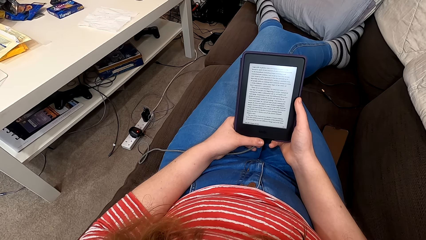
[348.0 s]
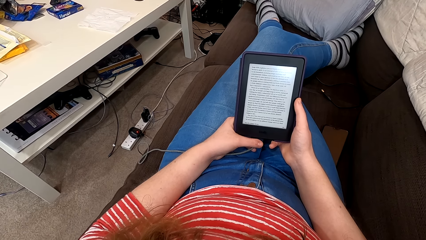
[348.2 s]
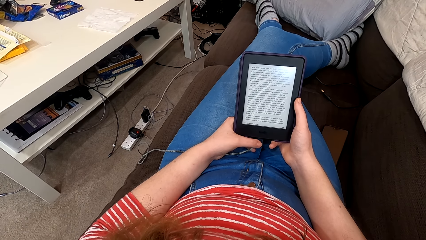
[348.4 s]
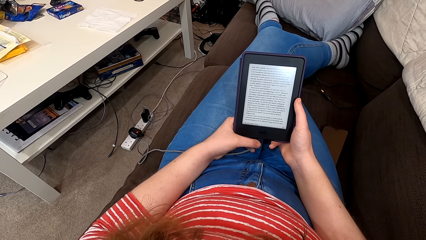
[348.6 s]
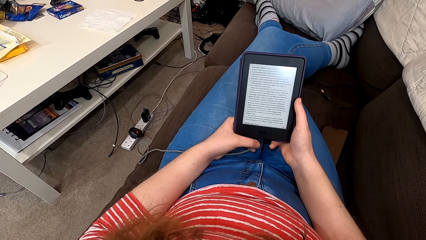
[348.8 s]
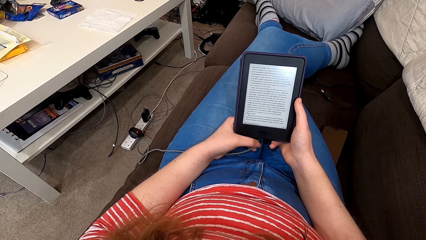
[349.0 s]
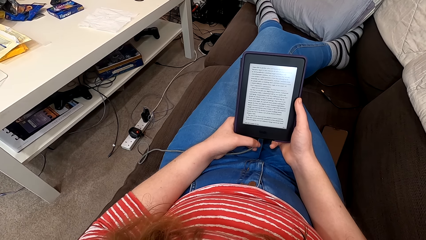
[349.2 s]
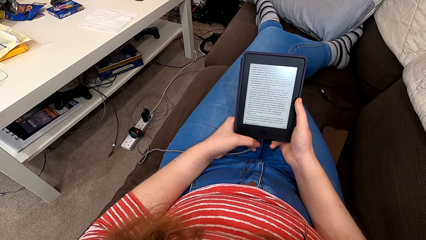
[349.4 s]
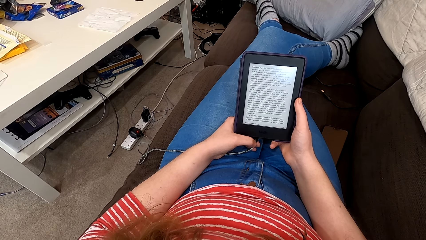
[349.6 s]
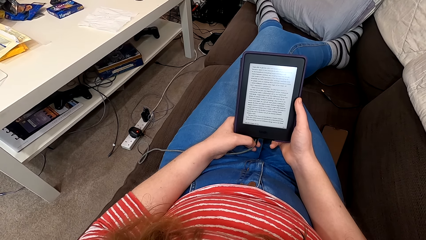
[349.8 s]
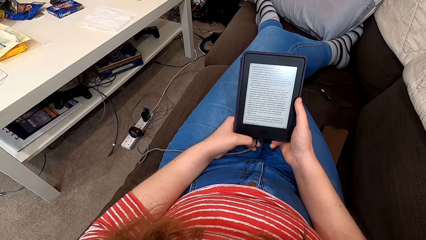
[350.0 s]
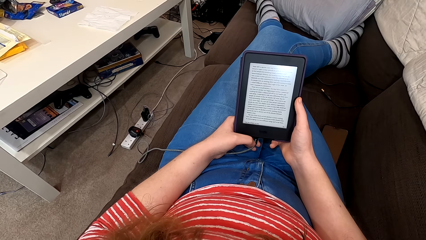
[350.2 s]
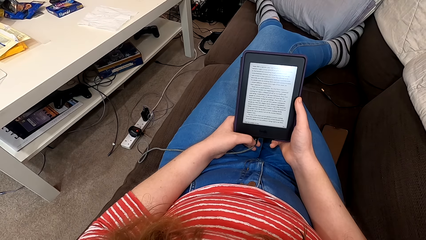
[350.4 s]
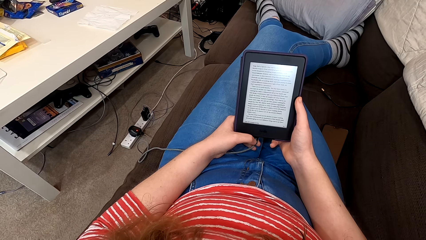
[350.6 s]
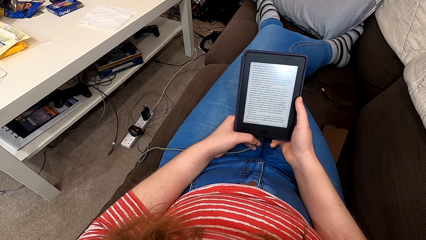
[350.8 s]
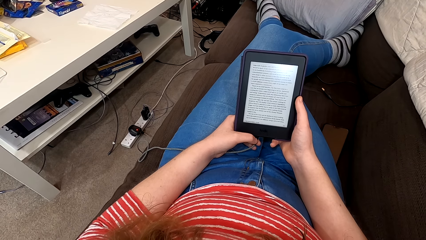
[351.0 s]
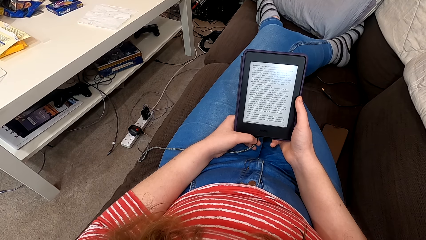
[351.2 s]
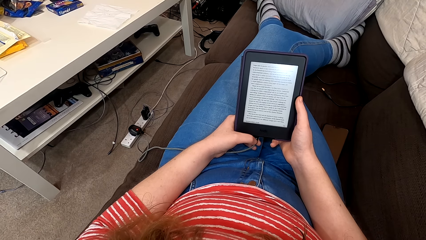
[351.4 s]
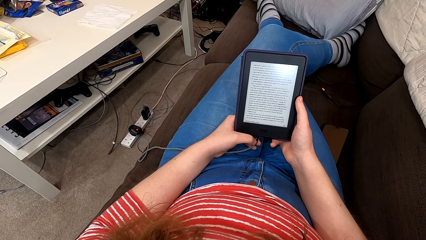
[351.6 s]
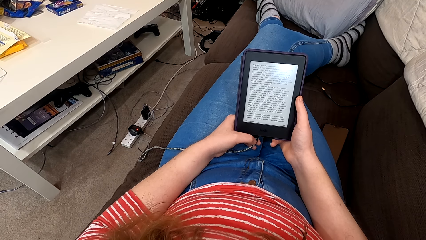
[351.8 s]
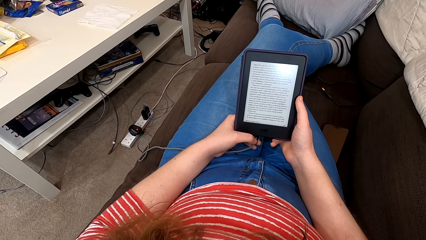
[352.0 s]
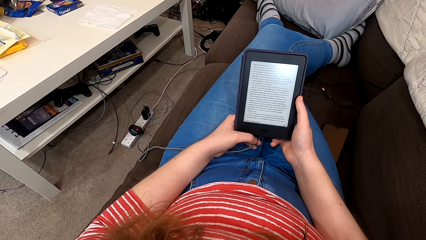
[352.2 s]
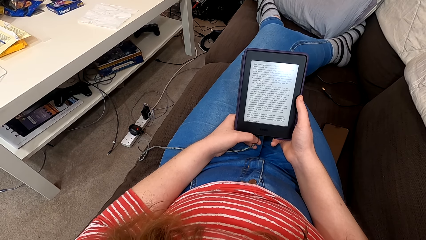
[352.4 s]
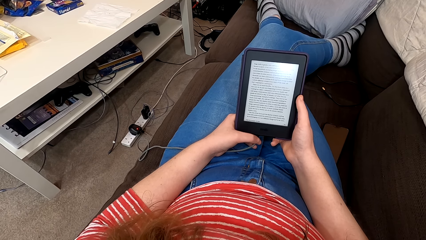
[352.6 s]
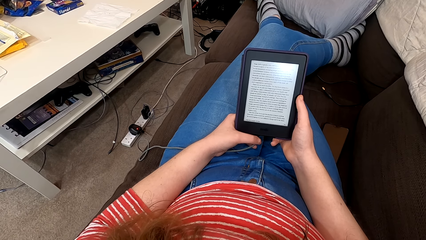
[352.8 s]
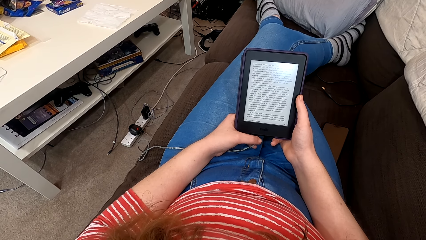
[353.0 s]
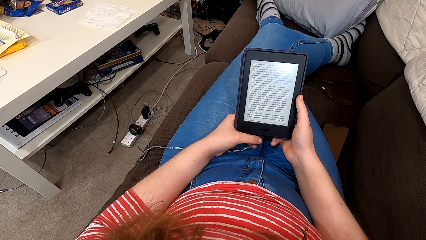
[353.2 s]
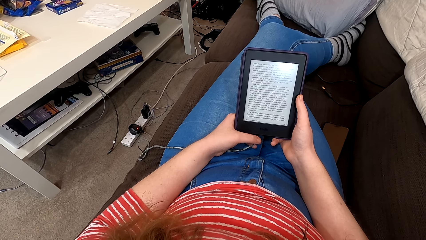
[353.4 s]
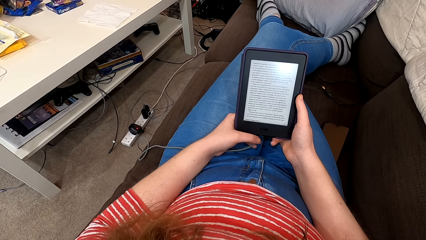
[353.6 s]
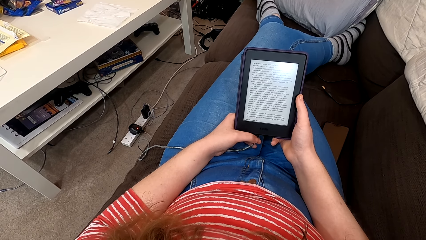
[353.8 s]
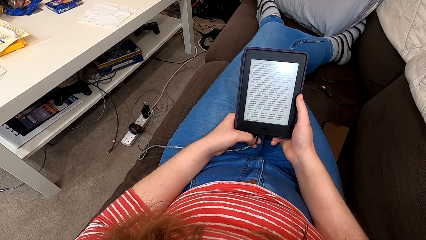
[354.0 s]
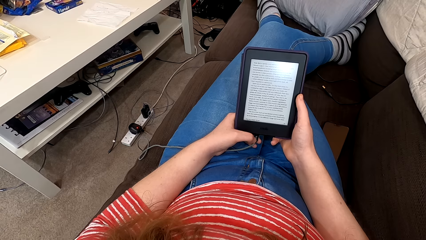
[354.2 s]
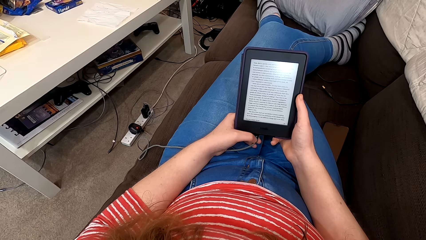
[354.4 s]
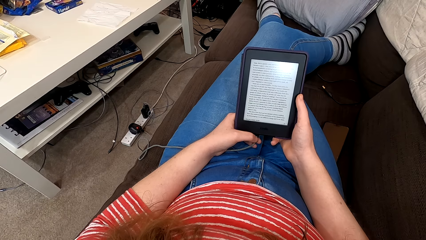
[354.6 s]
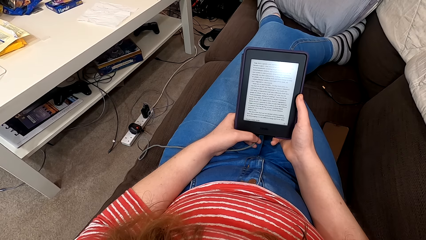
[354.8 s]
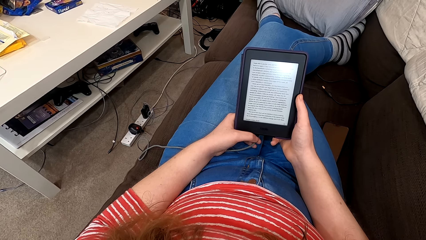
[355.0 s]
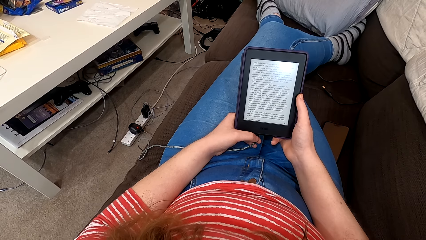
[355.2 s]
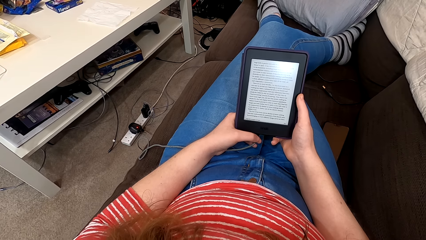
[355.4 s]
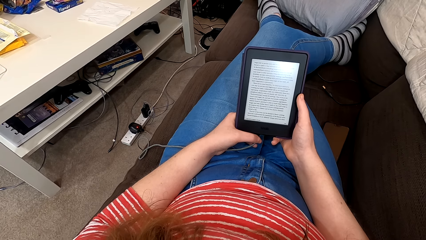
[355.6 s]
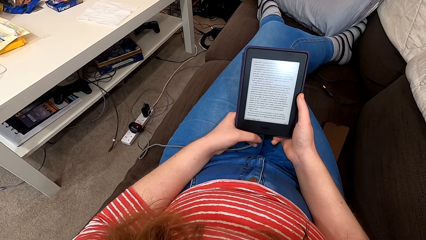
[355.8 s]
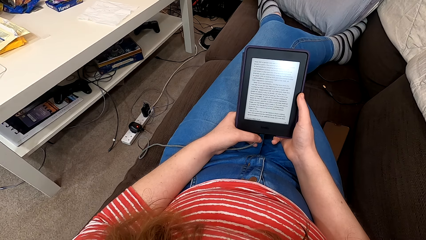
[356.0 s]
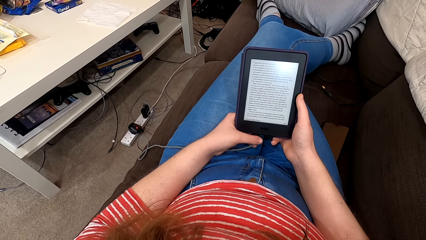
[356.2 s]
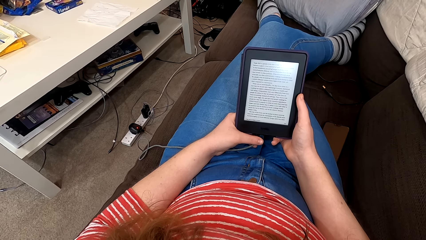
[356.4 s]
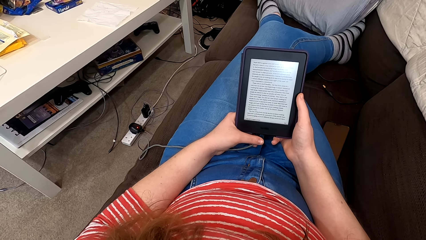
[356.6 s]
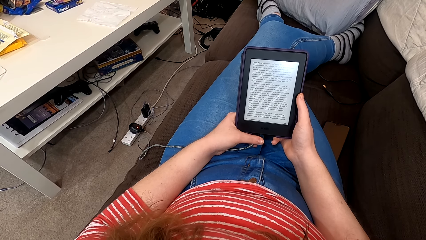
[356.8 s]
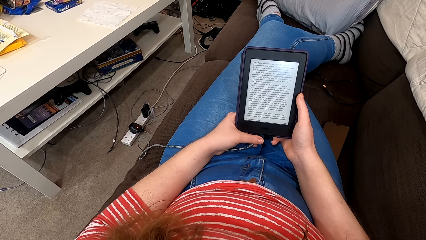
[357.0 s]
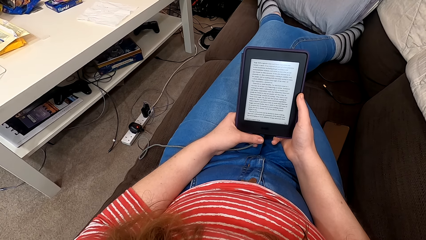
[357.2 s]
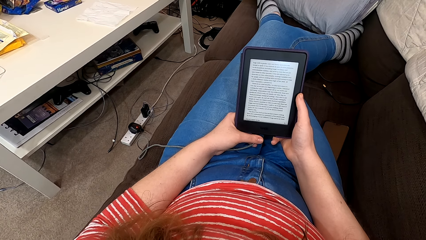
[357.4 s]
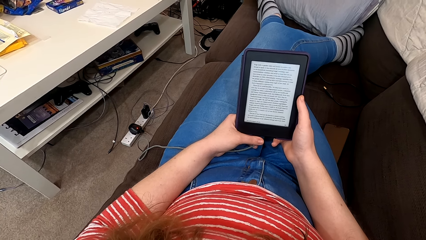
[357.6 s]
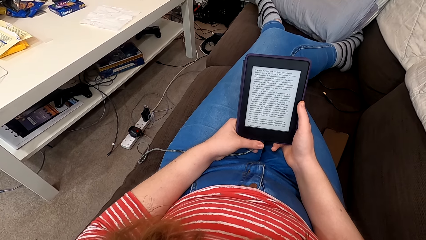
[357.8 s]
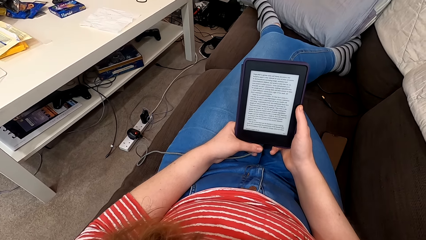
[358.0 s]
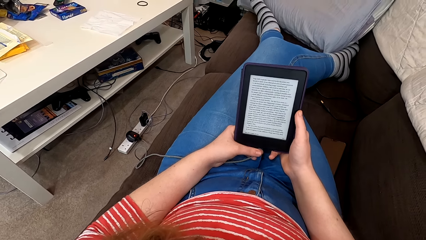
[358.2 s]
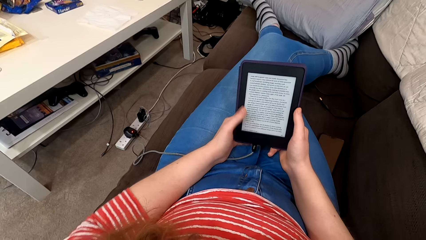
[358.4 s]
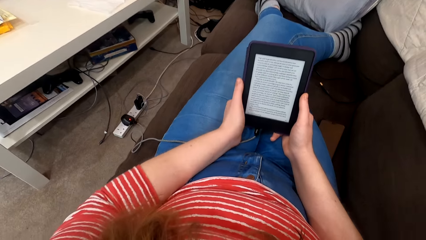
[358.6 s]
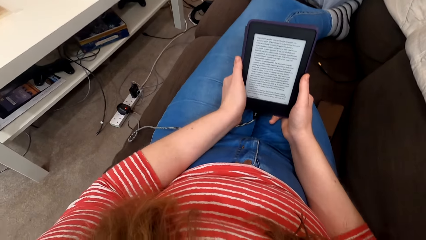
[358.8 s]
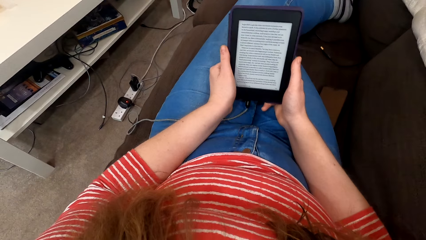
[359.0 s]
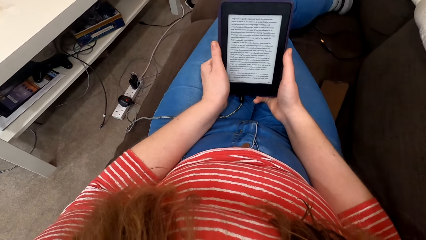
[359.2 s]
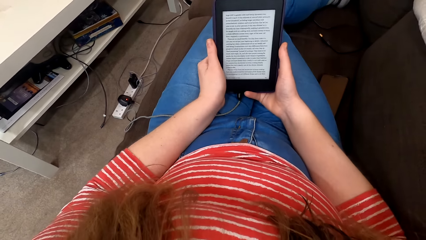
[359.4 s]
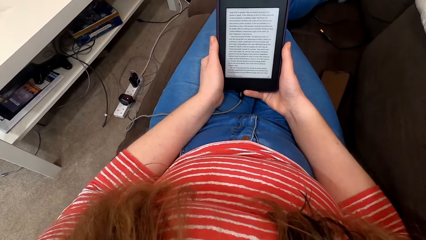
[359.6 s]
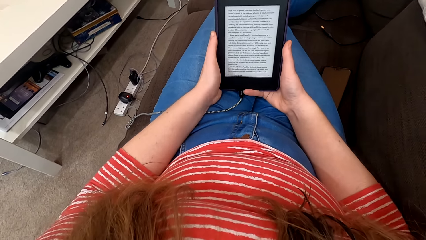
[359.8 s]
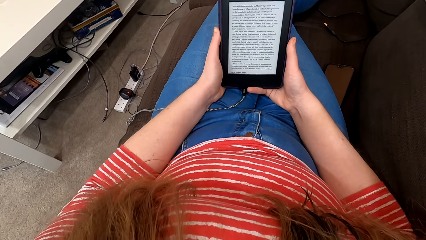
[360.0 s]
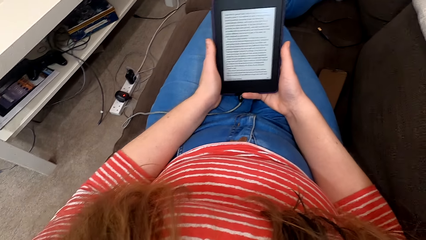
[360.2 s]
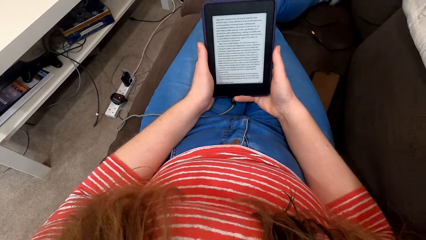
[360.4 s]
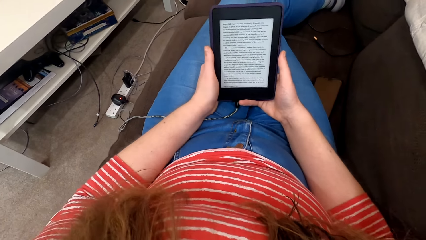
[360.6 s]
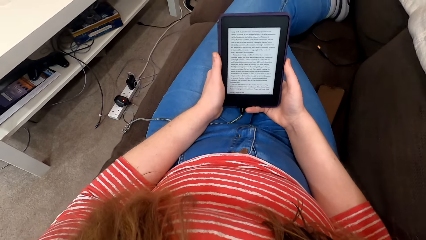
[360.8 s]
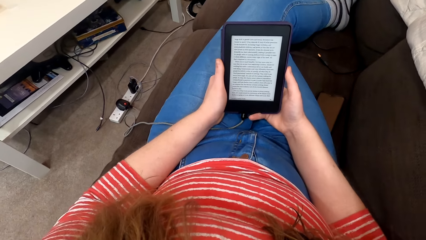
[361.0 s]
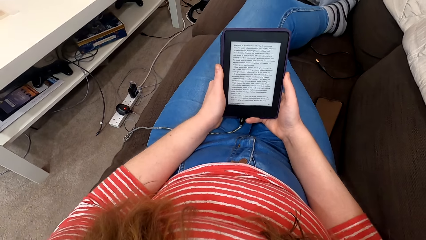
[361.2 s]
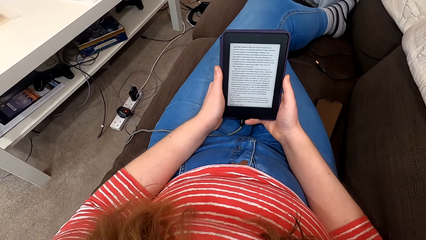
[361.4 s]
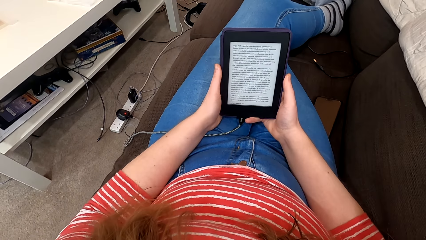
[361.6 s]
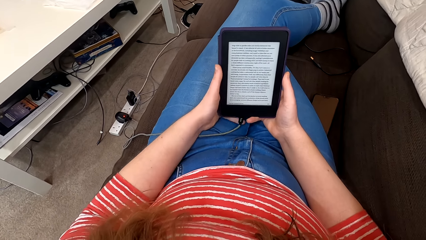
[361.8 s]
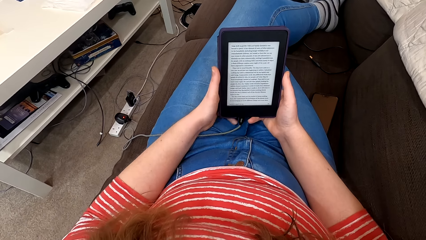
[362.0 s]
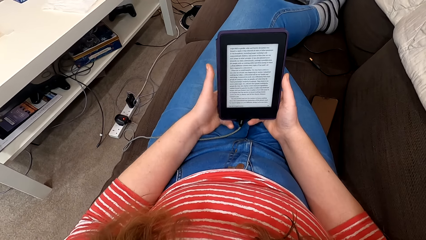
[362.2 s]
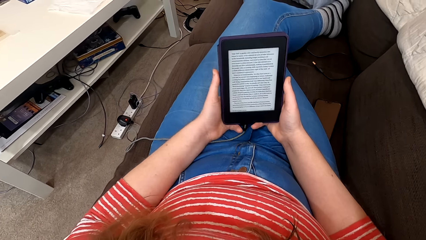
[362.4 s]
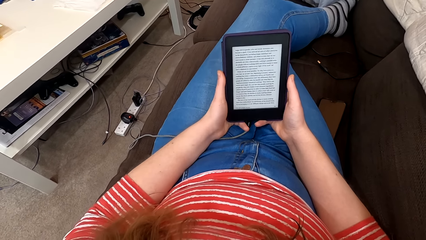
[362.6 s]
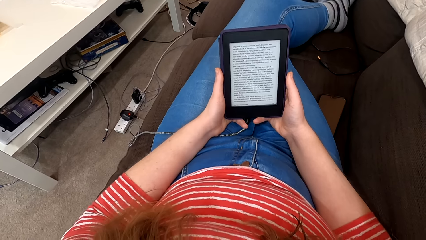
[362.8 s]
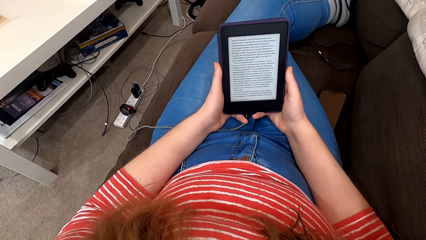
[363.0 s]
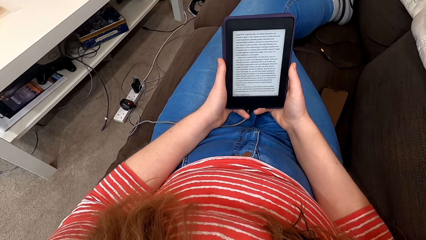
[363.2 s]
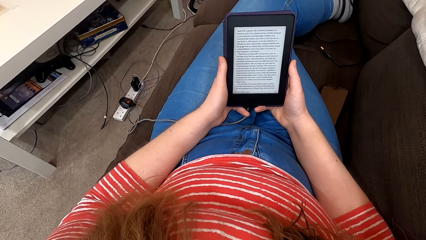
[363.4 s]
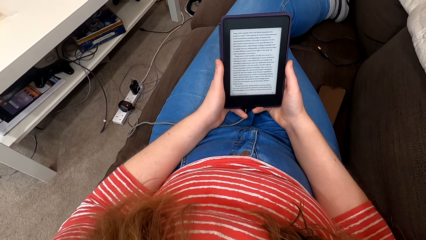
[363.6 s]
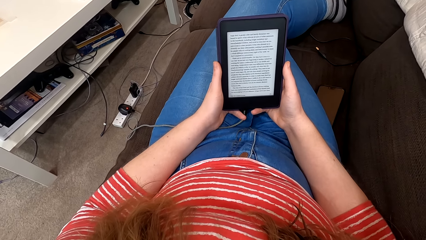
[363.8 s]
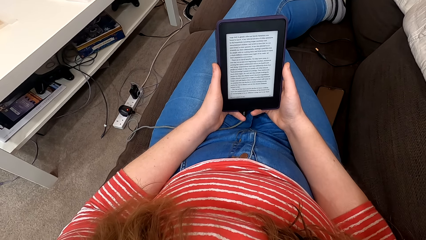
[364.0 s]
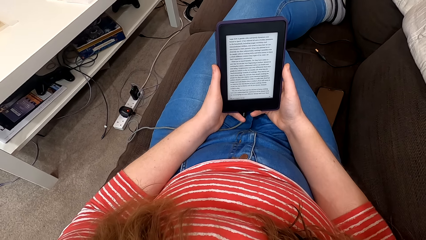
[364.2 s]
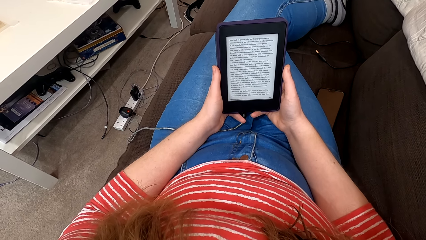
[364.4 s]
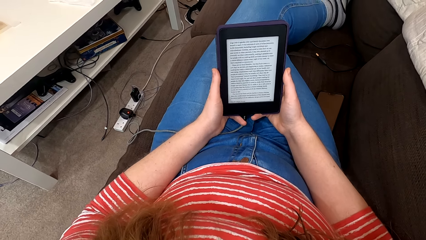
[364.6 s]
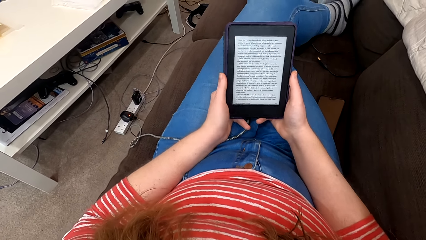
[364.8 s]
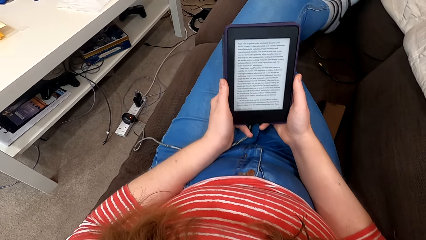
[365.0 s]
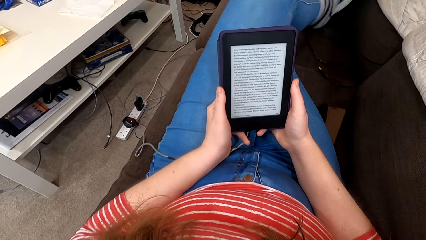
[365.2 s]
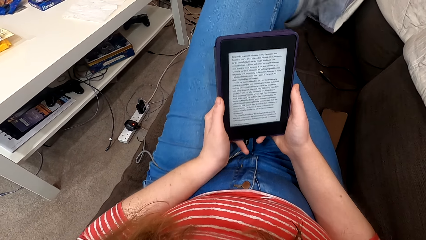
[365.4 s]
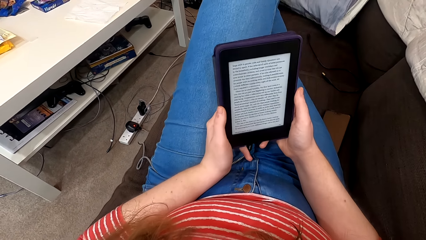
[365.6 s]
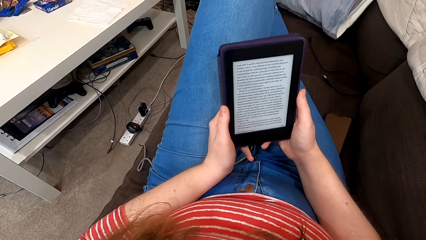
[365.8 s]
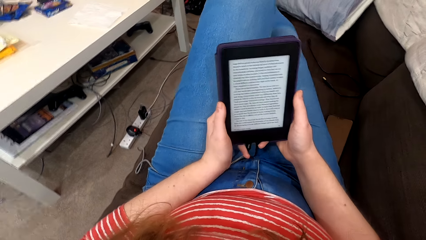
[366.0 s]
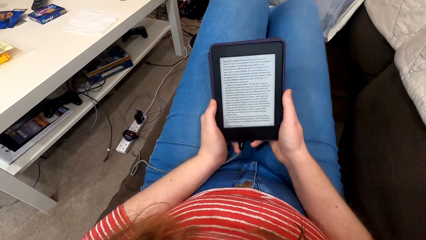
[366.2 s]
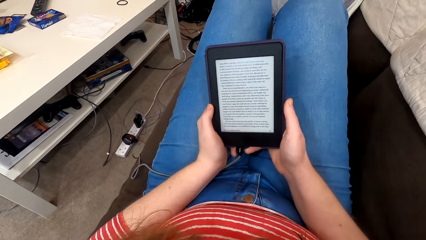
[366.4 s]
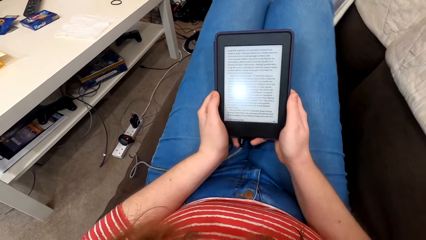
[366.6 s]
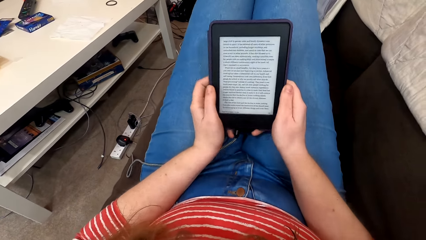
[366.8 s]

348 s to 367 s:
The camera wearer moves their fingers. They read from the tablet. They move their hand. They move the tablet. They read from the tablet. They move their hand. They read from the tablet. They move their legs.
